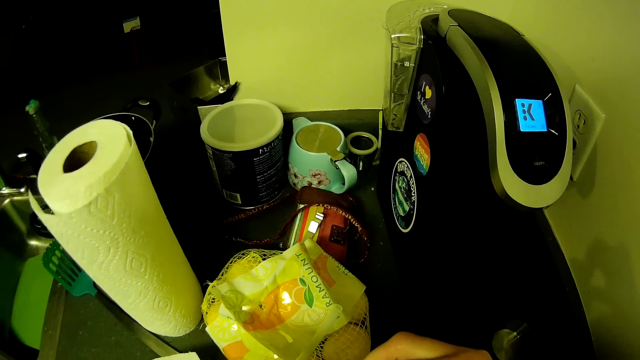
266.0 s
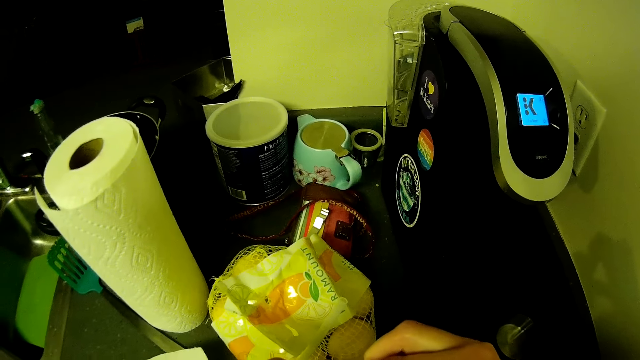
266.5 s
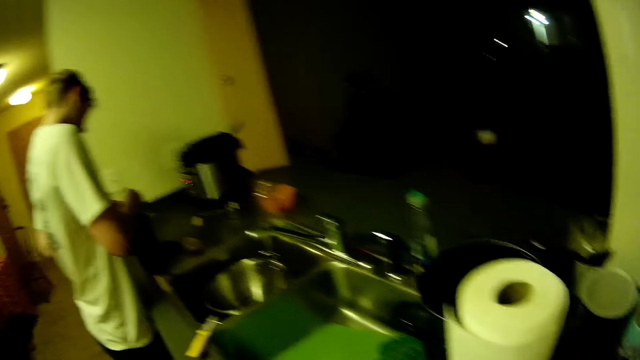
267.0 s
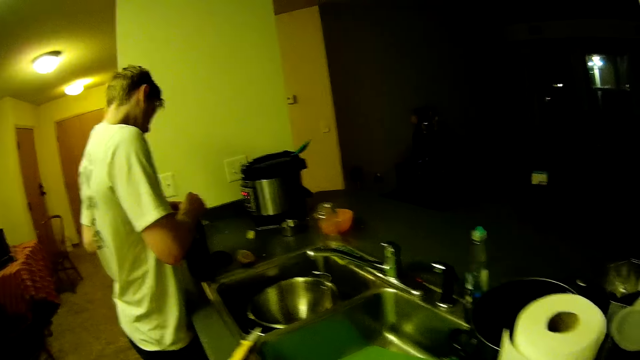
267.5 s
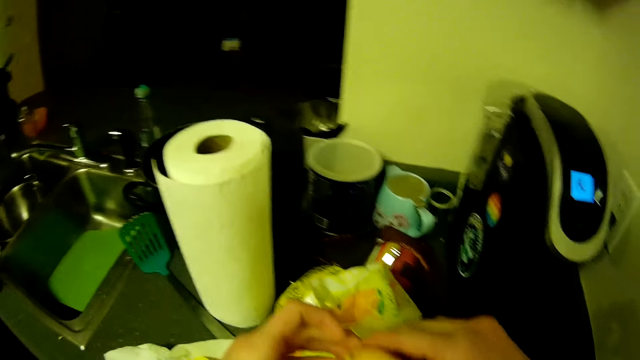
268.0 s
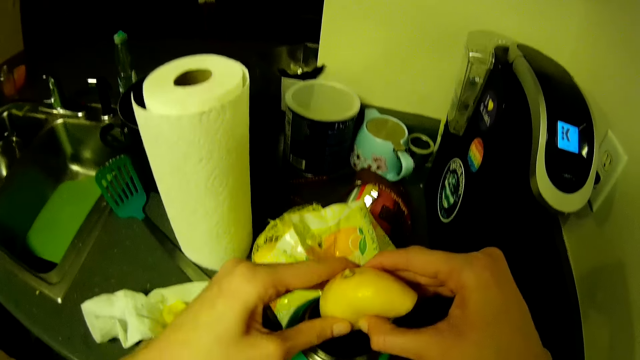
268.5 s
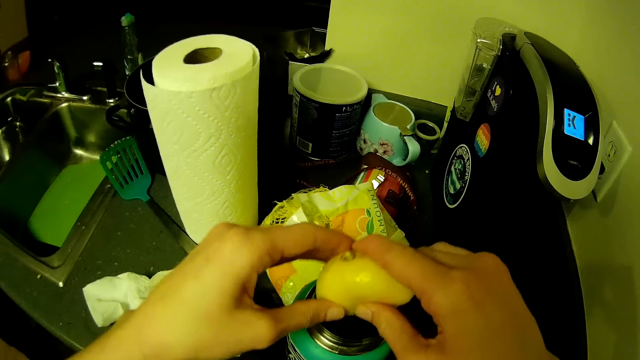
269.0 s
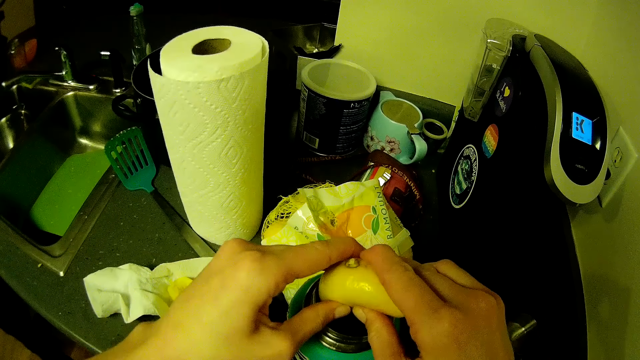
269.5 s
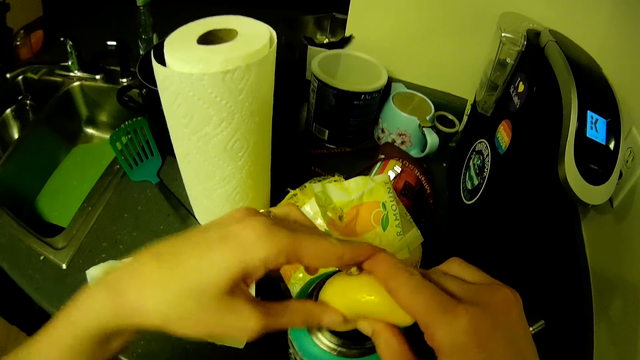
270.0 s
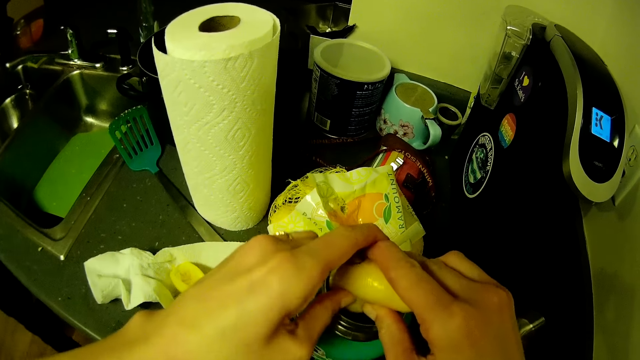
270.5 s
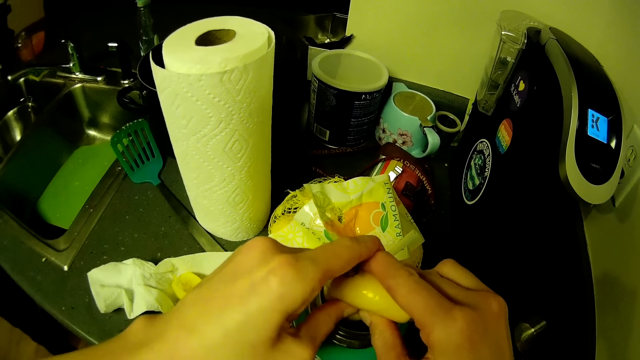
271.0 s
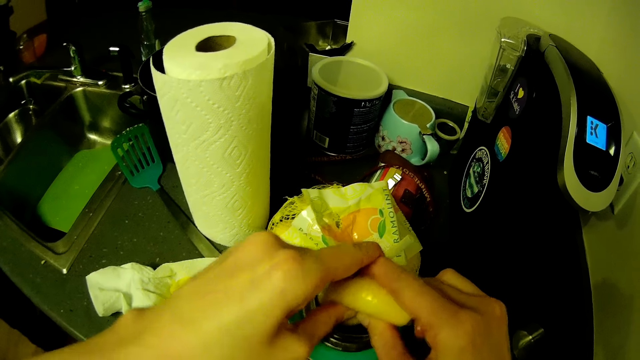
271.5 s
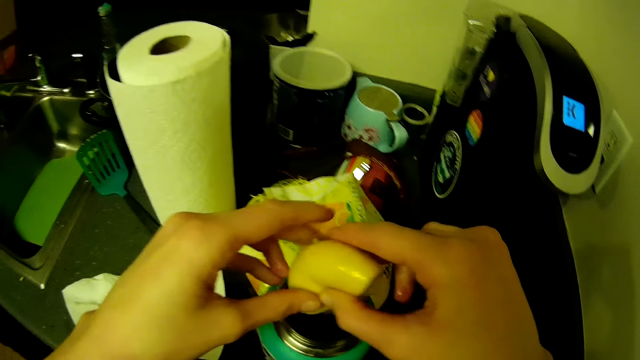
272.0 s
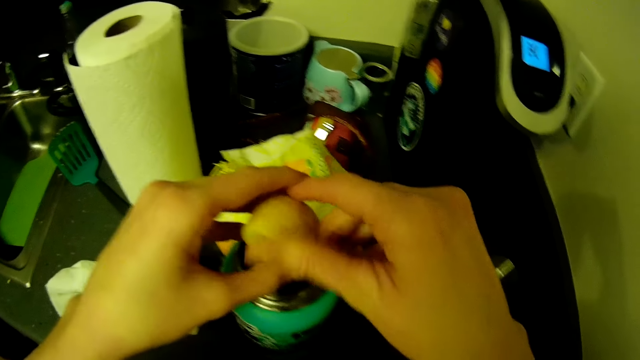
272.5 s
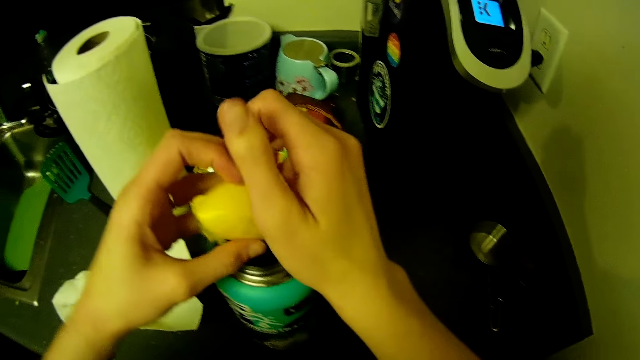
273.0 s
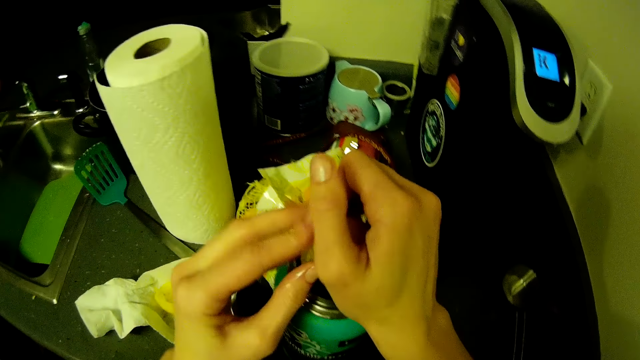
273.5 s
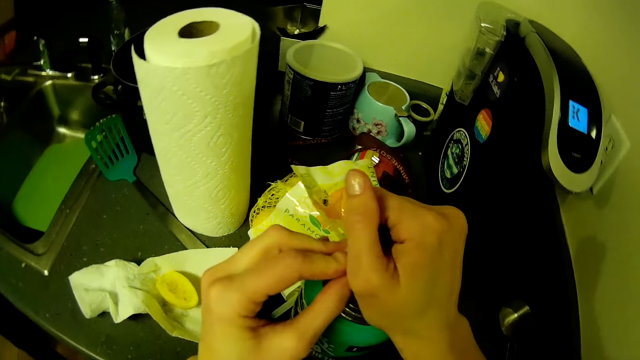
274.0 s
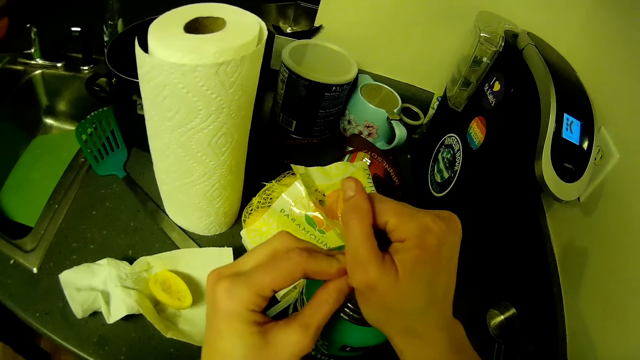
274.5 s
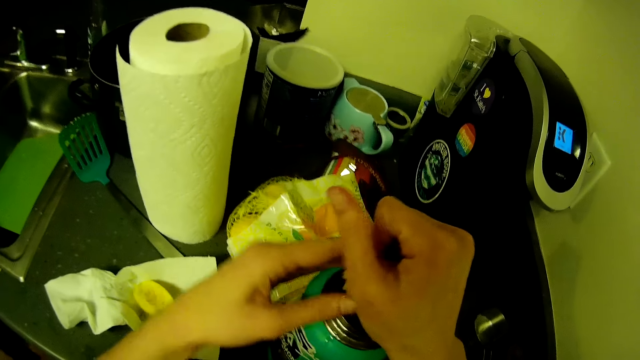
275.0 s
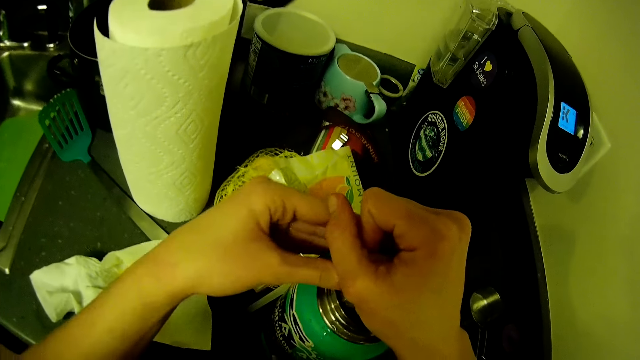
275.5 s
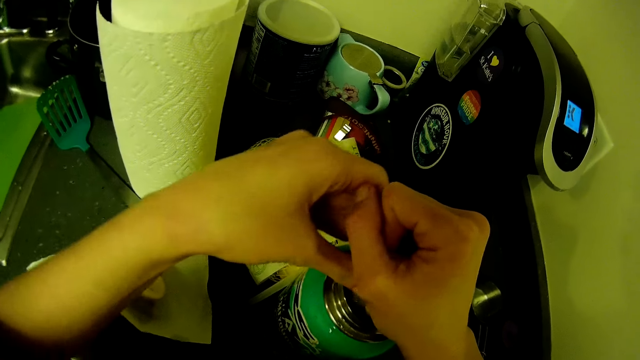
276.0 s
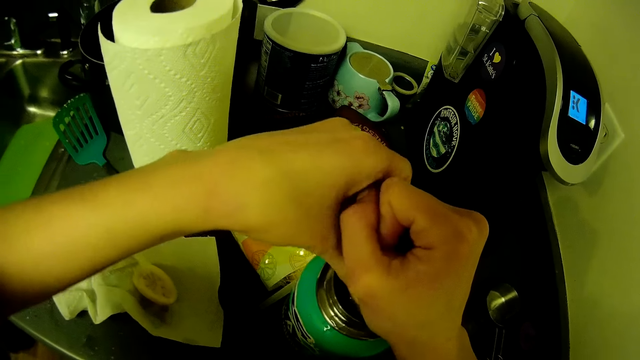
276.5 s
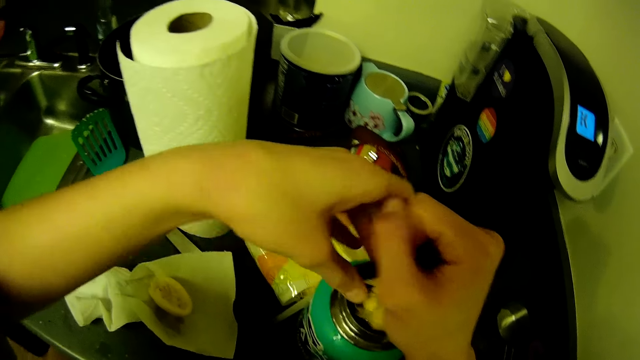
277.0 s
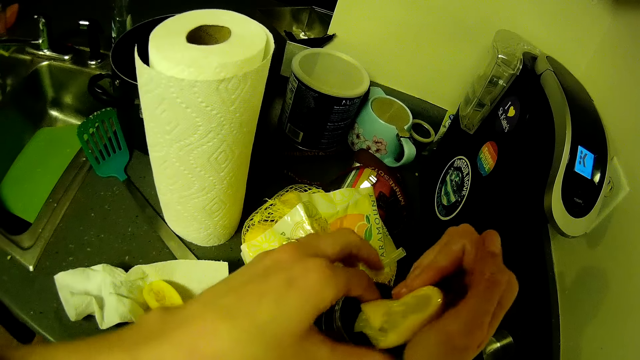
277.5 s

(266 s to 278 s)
The man squeezes the lemon into the bottle on the countertop with both his hands. The camera wearer squeezes the lemon into the bottle on the countertop with both her hands. She presses the lemon.

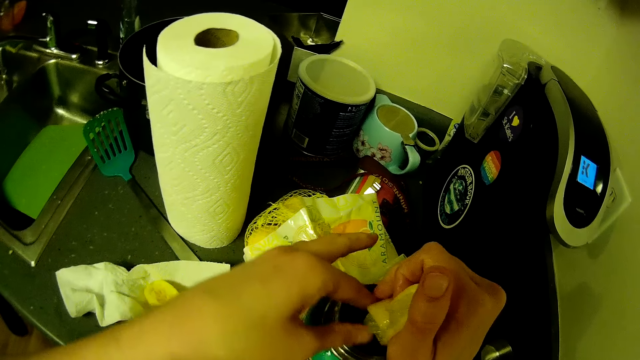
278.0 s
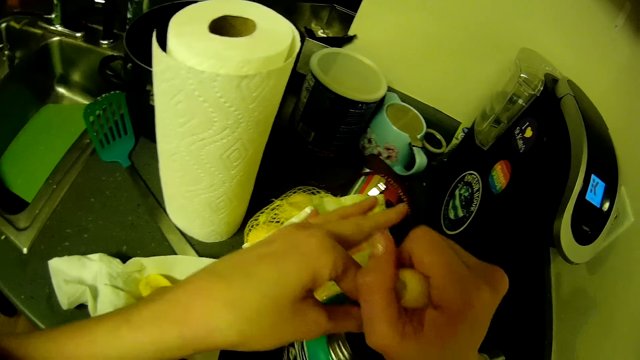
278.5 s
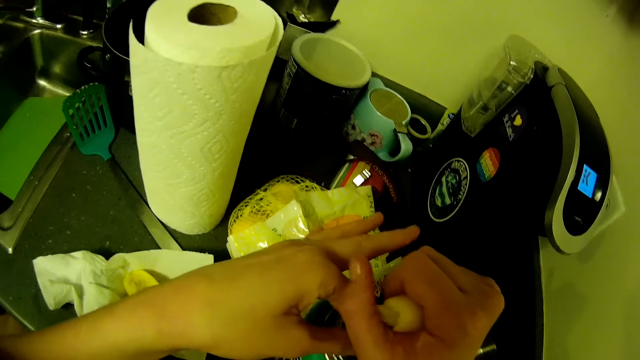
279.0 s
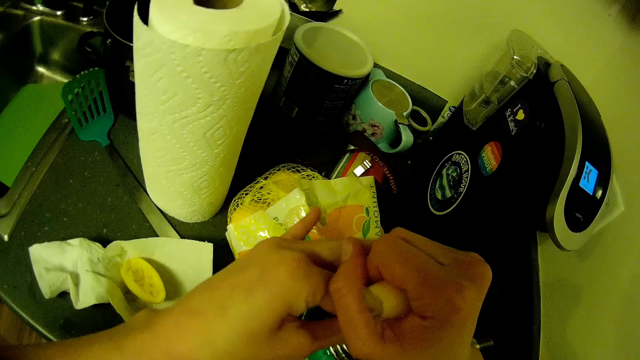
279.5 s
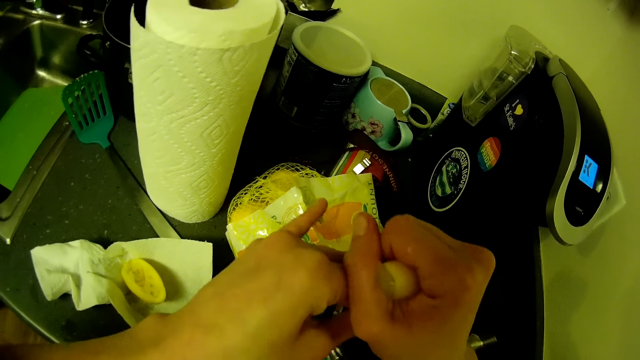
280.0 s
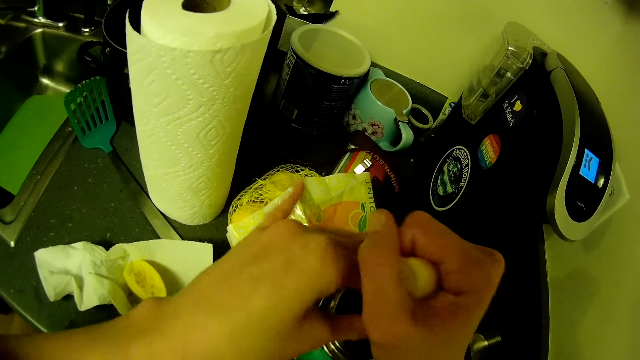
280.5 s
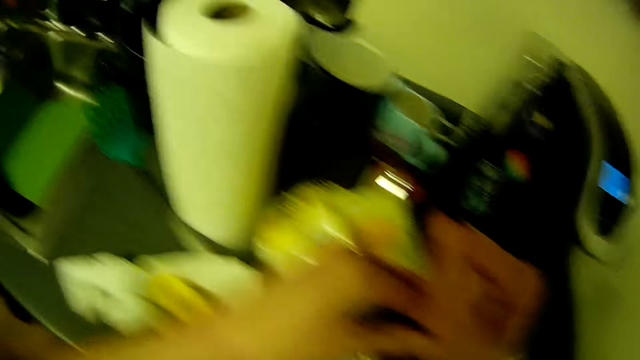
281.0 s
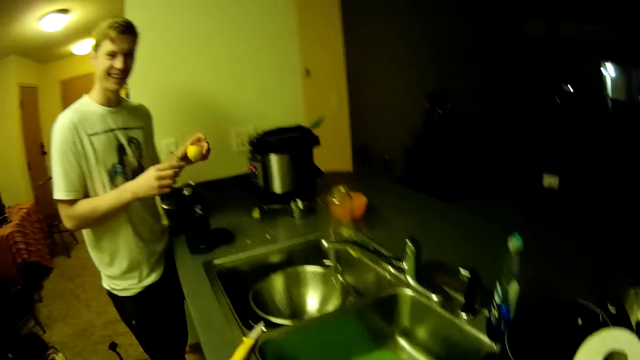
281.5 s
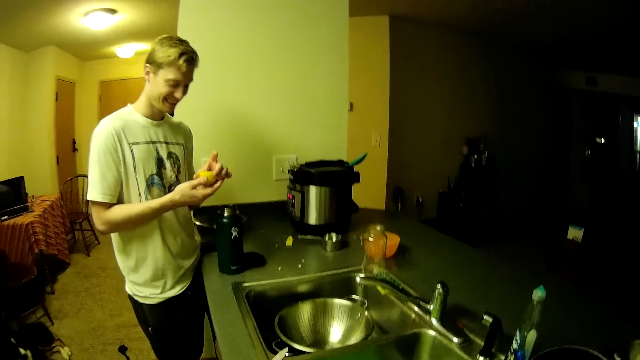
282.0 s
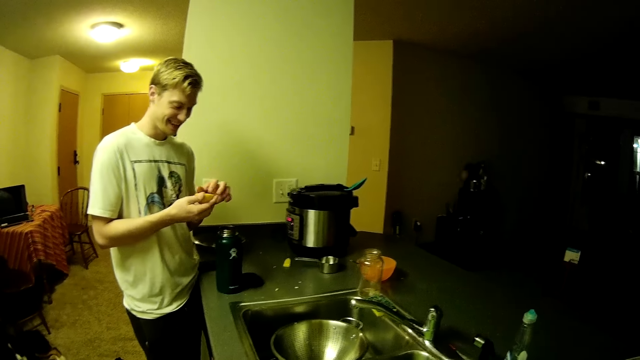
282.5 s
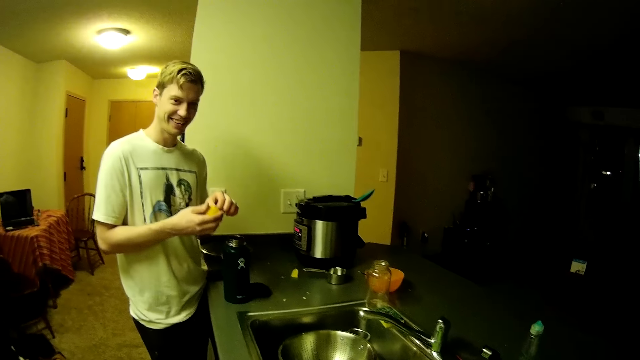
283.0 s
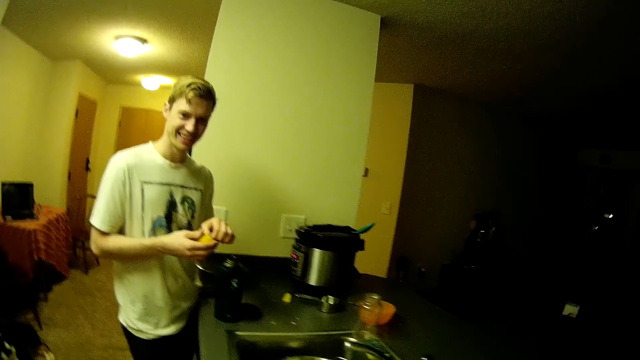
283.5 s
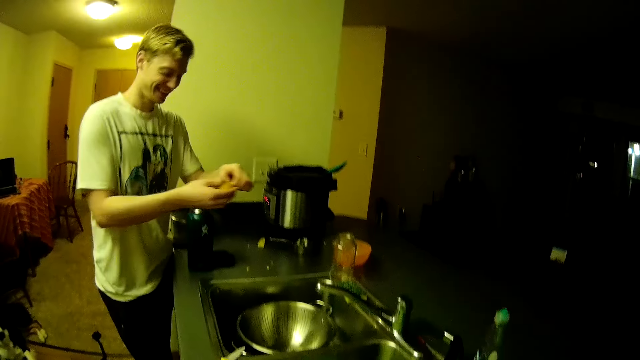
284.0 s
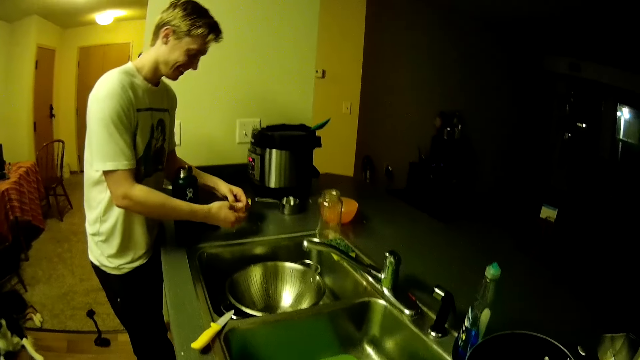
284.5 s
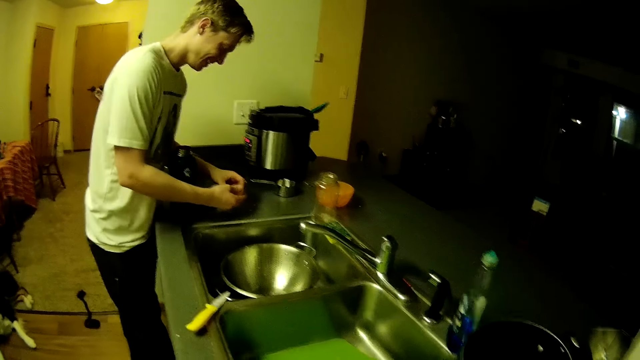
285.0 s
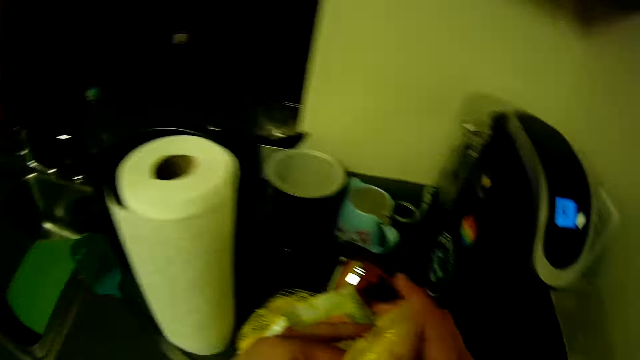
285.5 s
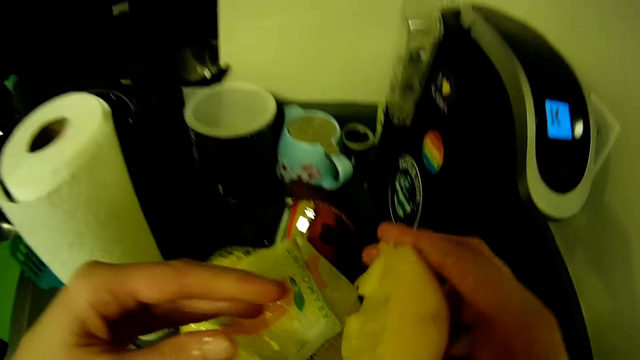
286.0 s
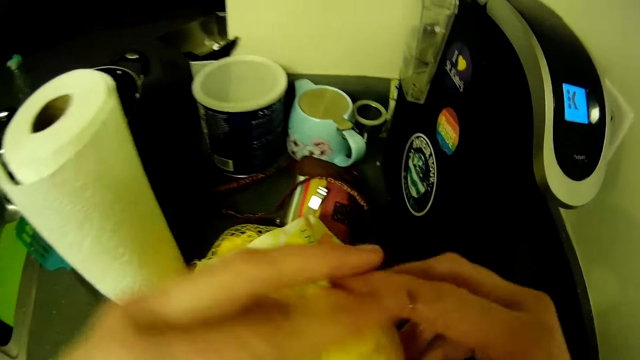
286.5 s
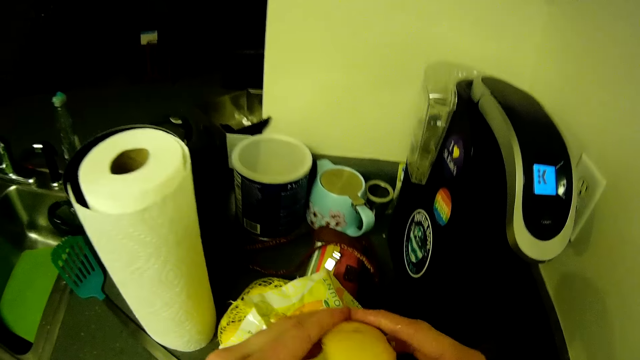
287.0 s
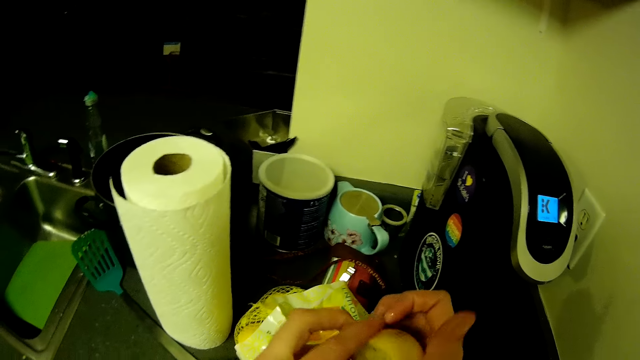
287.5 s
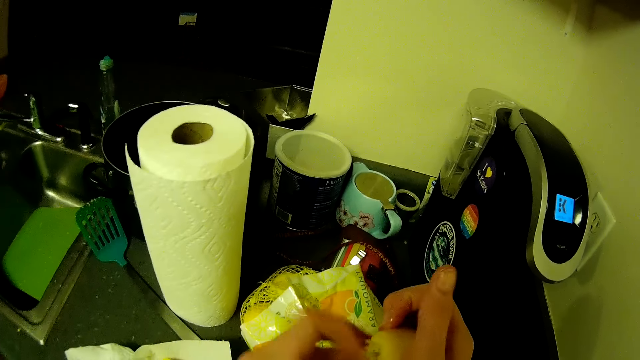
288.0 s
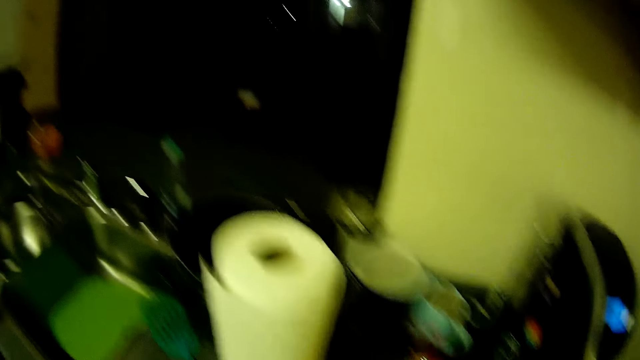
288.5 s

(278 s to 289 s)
The camera wearer presses the lemon. The man holds the lemon in both his hands. The camera wearer holds the lemon with both hands. They squeeze juice from the lemon into a water bottle with both hands.
